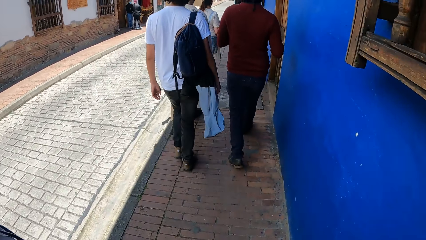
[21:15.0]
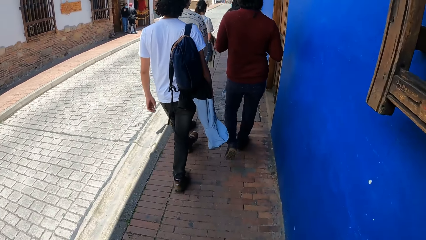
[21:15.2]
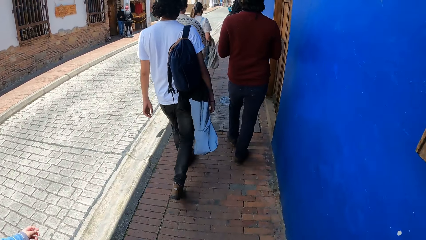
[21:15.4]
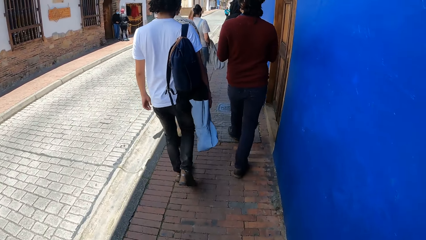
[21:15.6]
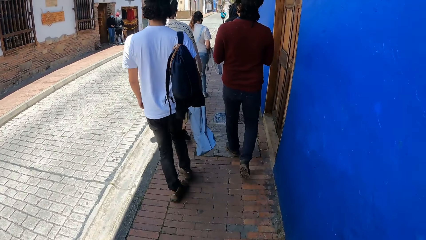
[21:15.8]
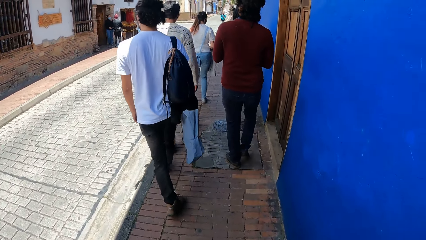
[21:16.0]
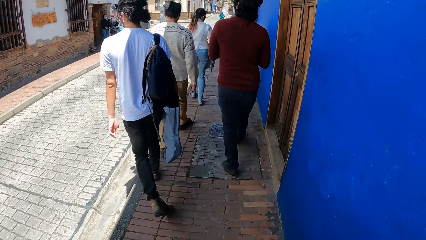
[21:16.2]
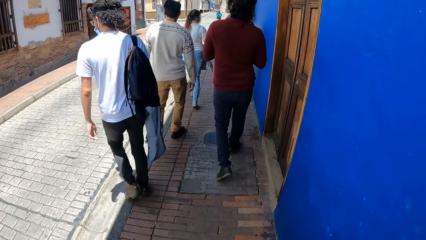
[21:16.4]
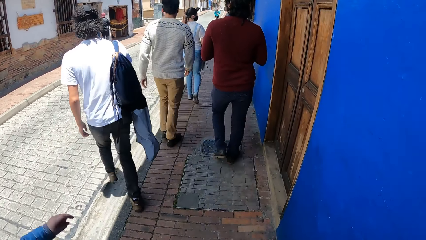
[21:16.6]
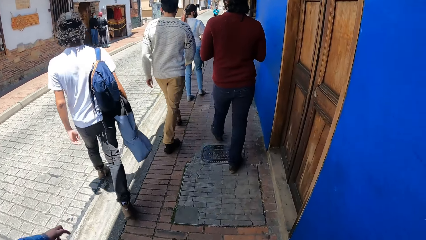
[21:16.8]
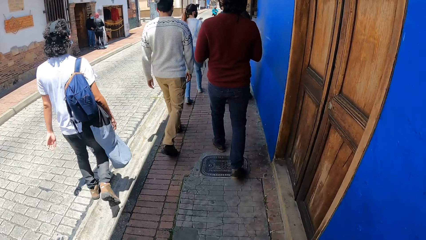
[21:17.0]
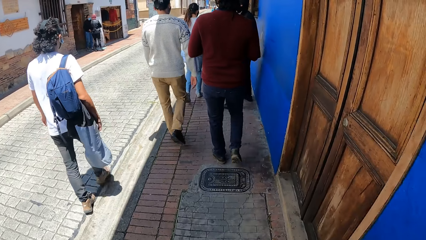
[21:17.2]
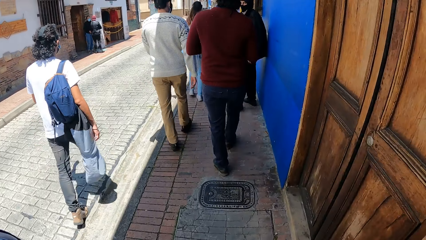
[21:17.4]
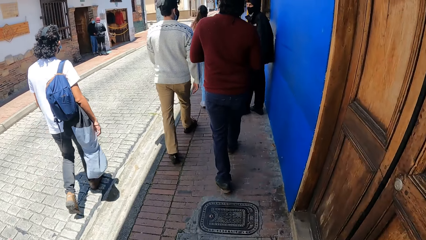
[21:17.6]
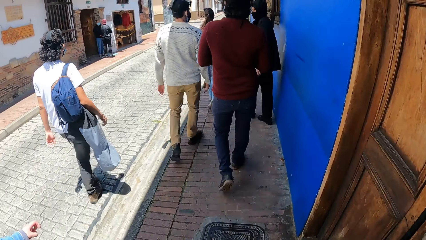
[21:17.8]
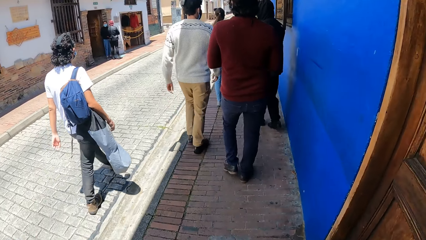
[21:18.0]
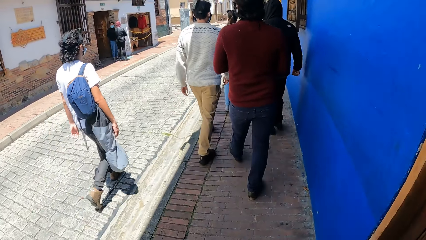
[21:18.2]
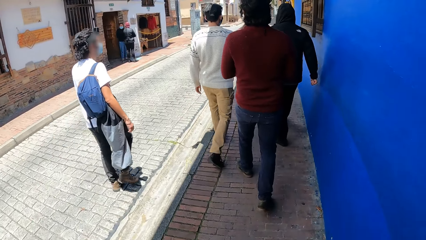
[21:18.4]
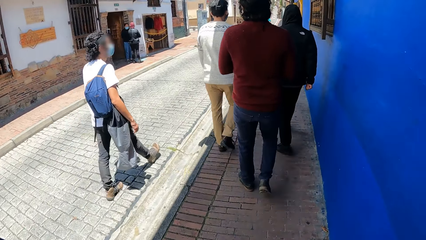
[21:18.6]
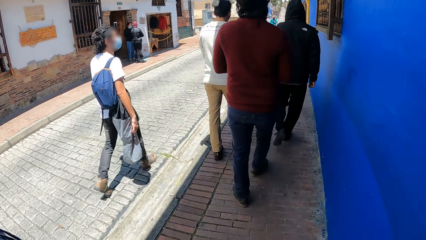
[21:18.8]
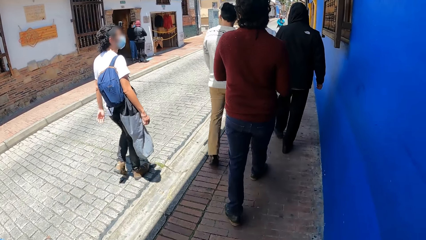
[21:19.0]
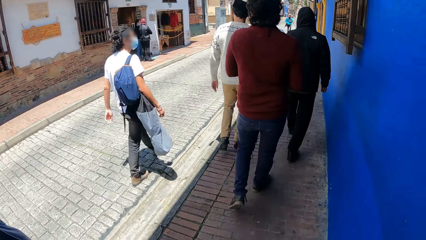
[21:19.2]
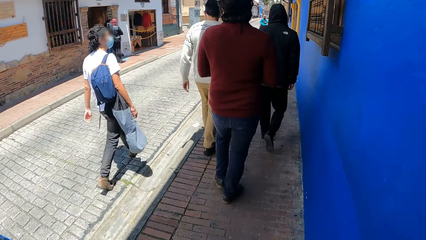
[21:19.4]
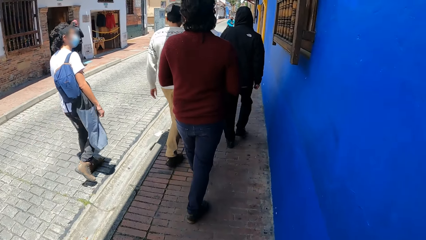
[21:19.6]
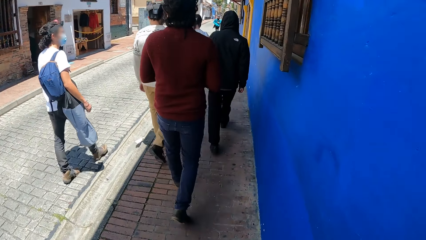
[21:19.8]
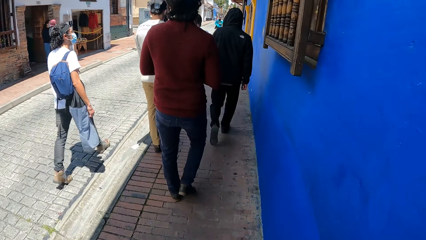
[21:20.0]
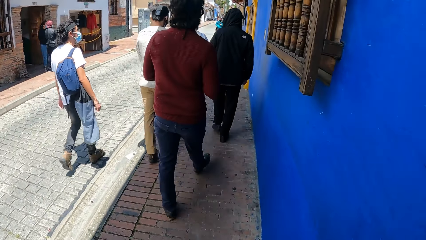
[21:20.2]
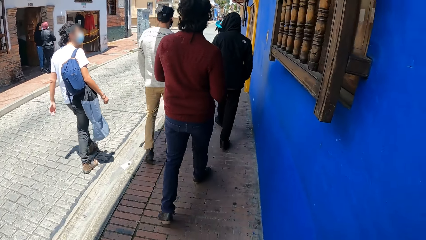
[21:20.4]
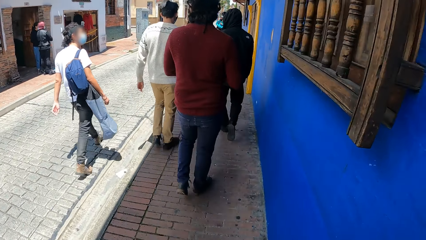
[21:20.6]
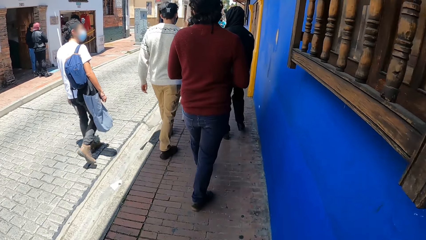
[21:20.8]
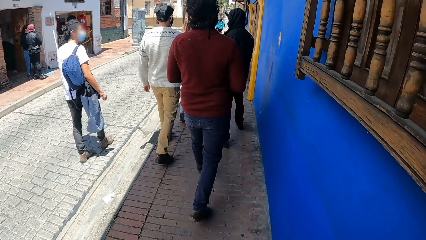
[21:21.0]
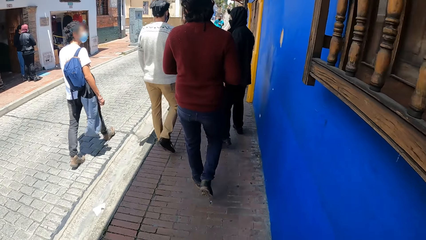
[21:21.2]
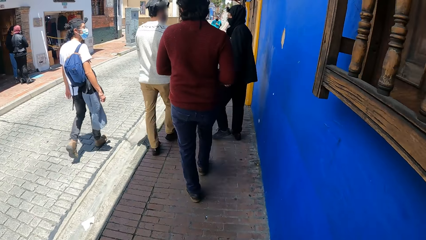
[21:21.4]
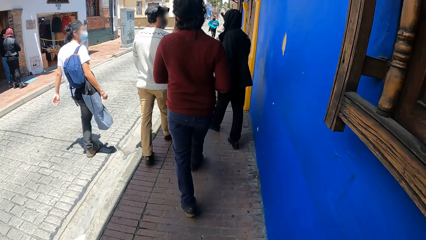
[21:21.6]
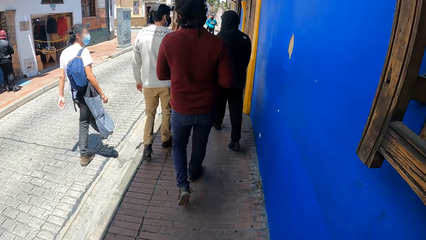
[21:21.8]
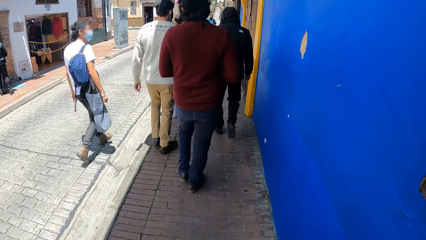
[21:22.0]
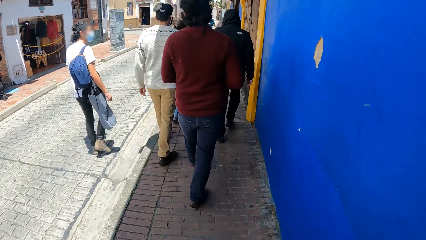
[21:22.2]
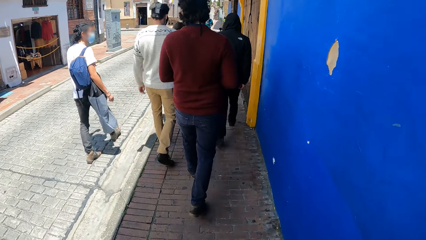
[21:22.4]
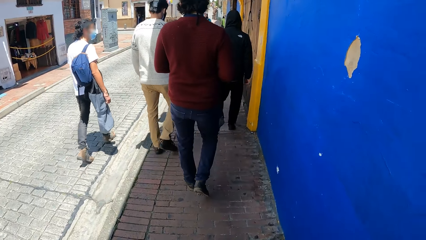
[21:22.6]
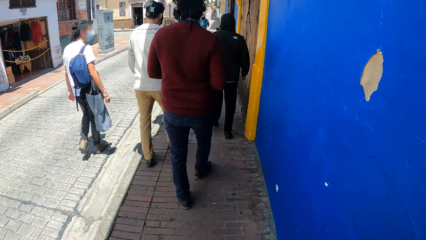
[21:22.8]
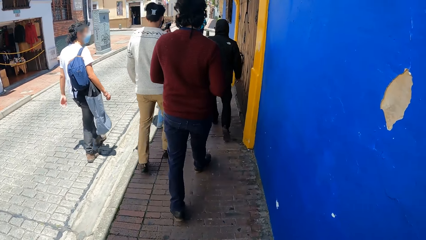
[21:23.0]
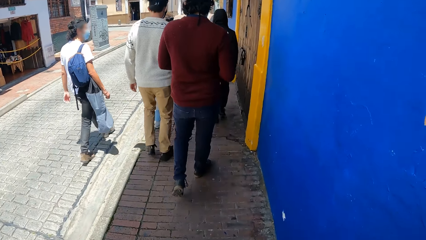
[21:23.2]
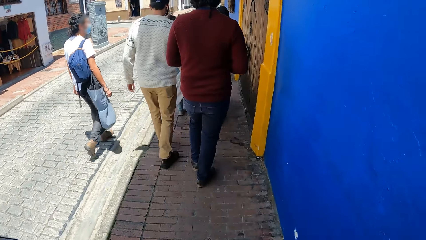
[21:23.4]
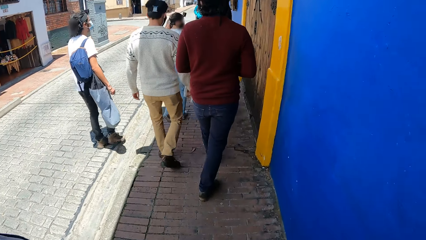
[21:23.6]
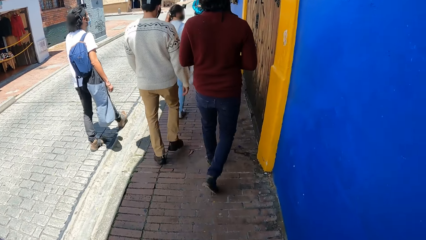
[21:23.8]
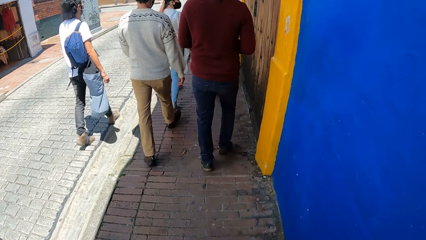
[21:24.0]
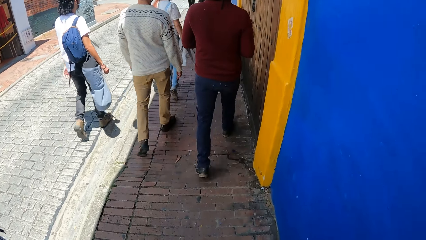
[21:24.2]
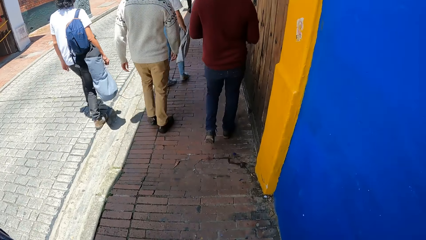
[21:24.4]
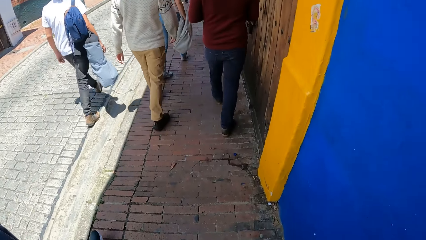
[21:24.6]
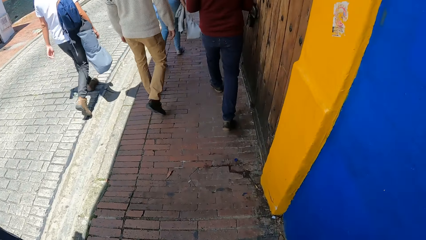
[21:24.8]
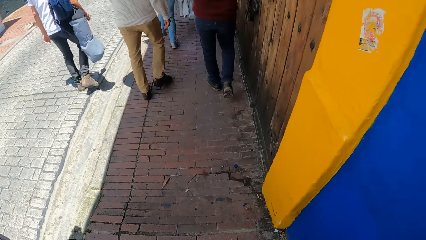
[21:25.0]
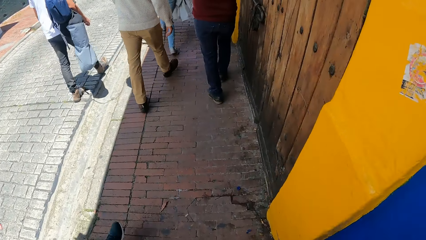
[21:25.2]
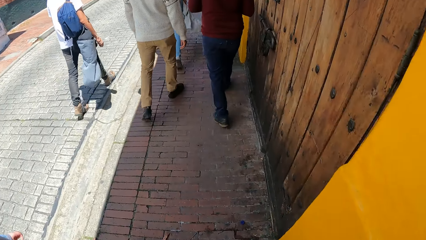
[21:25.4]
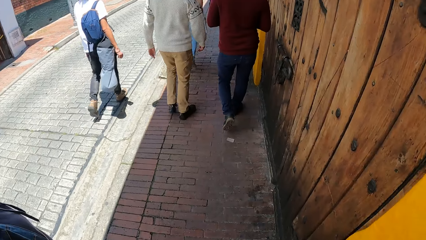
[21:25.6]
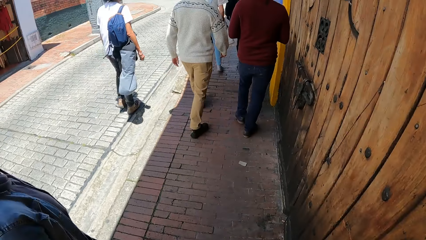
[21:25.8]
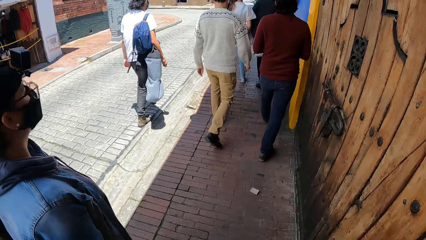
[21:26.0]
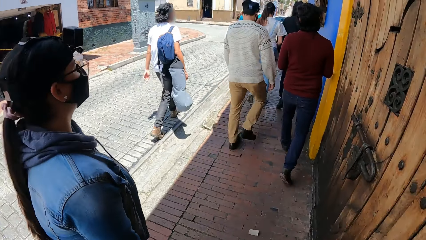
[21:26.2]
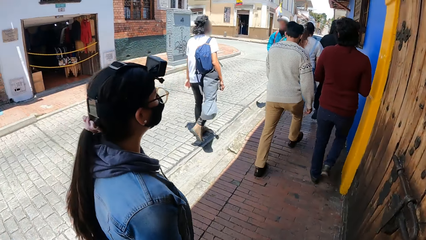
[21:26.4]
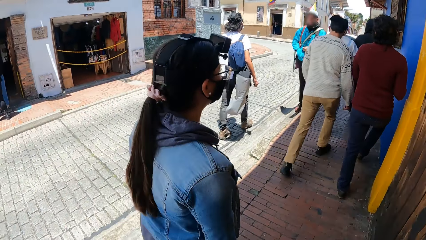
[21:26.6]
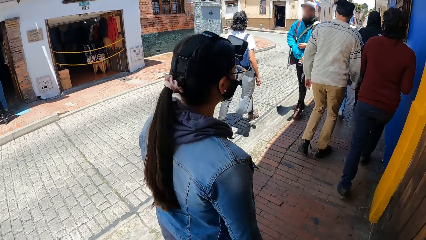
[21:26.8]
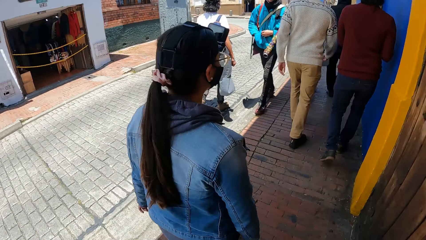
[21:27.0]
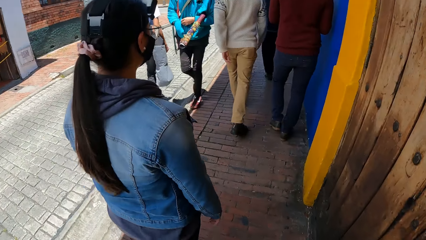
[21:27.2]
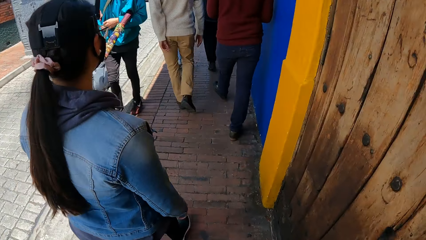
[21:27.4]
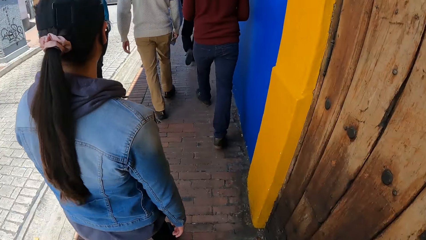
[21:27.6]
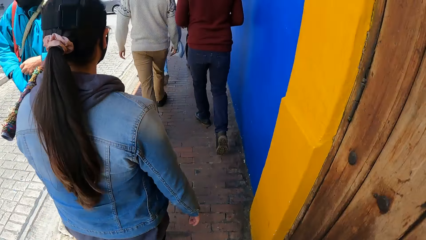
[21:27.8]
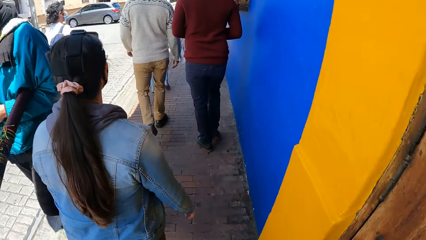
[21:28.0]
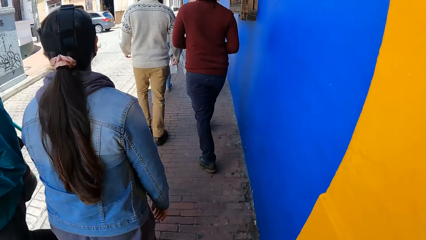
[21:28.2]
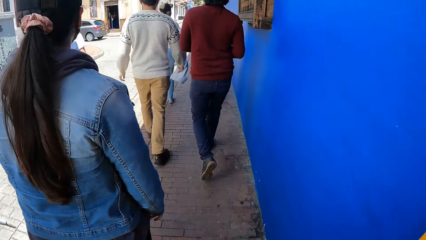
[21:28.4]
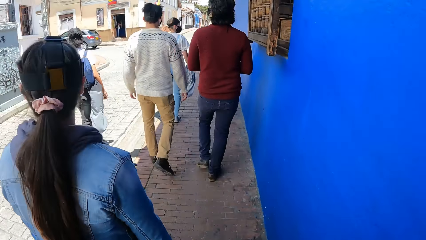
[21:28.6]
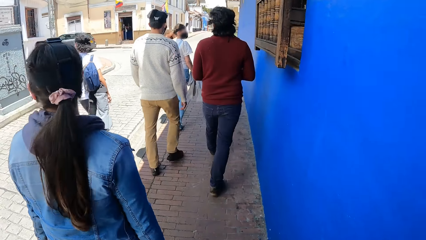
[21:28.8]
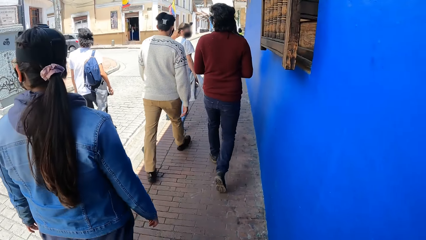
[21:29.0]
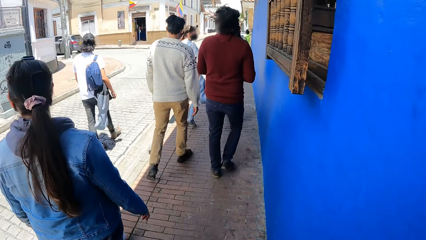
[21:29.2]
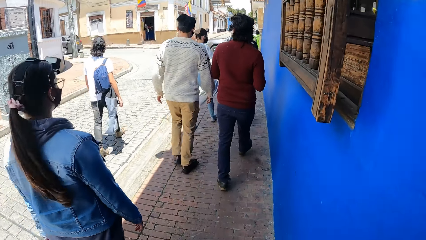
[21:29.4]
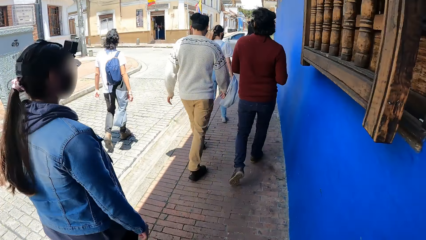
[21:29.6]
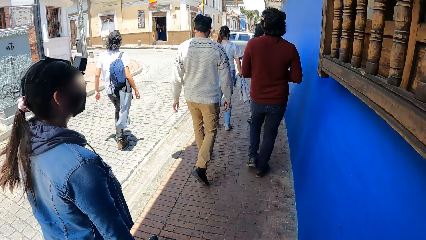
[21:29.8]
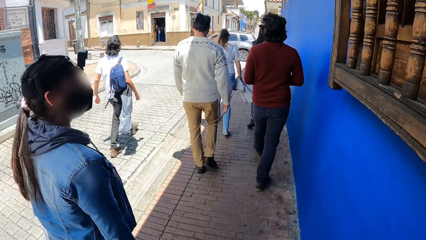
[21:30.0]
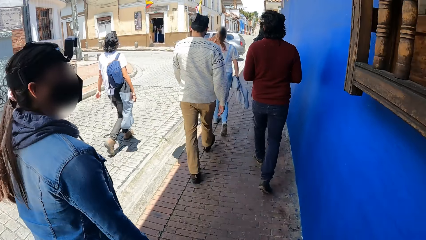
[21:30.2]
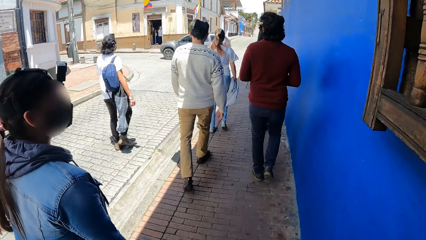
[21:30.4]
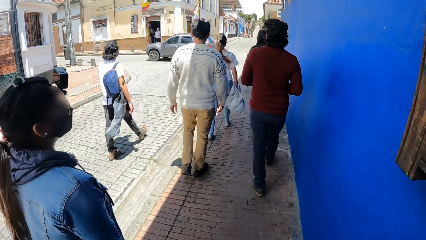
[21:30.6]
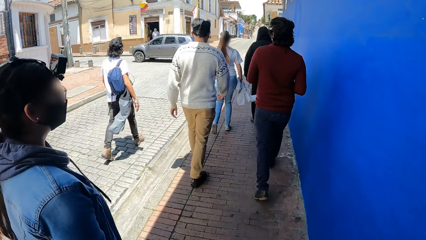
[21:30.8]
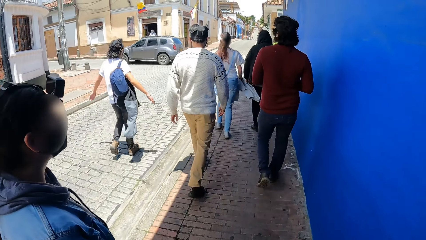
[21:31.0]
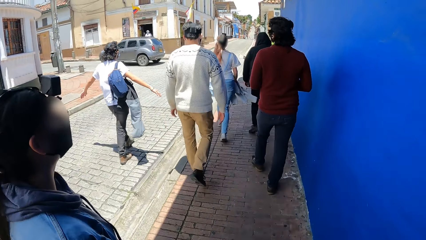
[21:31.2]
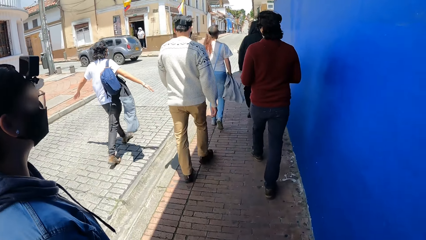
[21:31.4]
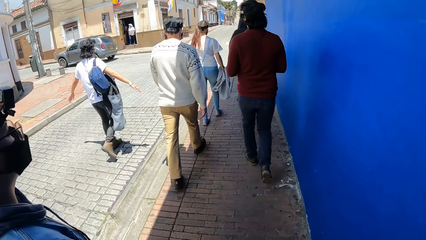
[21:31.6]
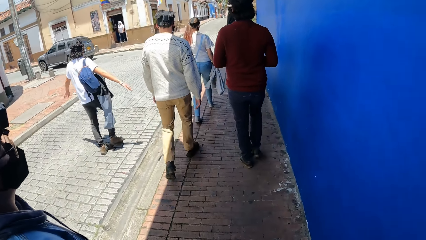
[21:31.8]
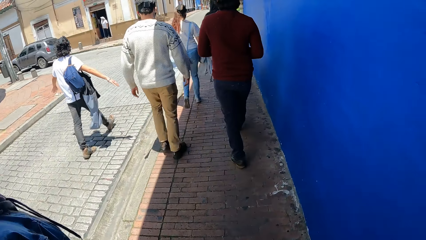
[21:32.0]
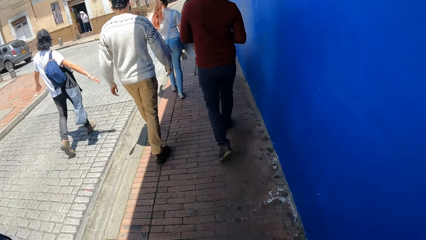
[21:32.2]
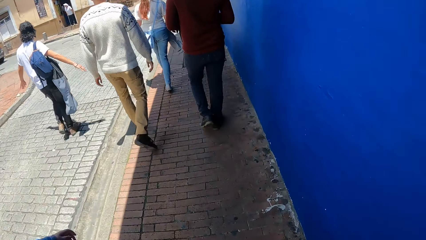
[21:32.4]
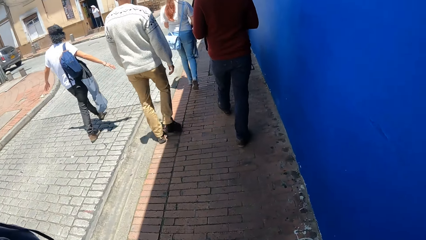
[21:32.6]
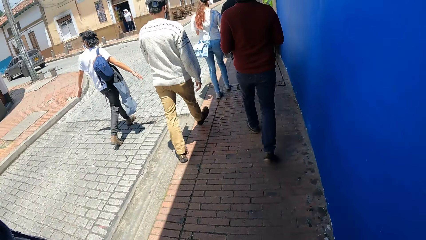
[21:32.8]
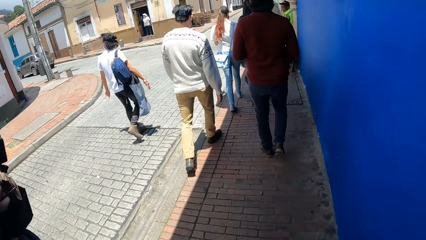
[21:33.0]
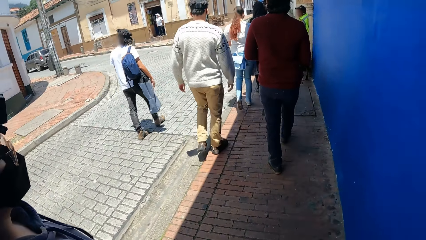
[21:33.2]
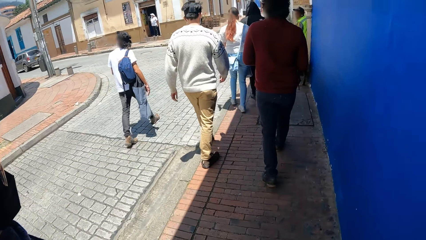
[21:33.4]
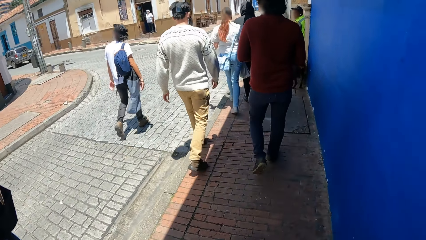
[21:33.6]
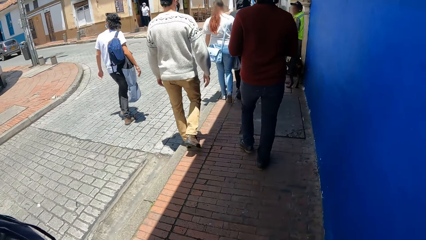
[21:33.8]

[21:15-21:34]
A man walks past the camera wearer.
